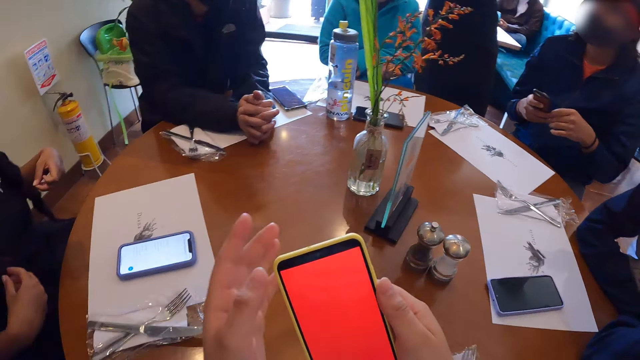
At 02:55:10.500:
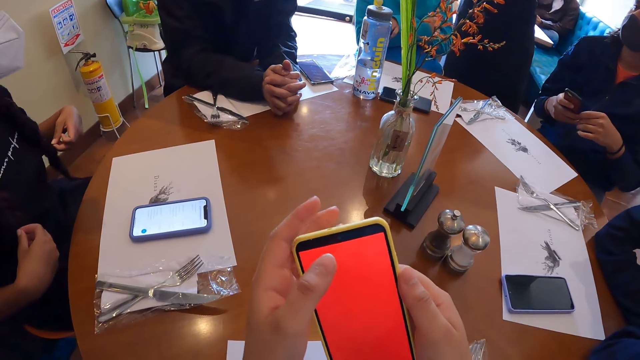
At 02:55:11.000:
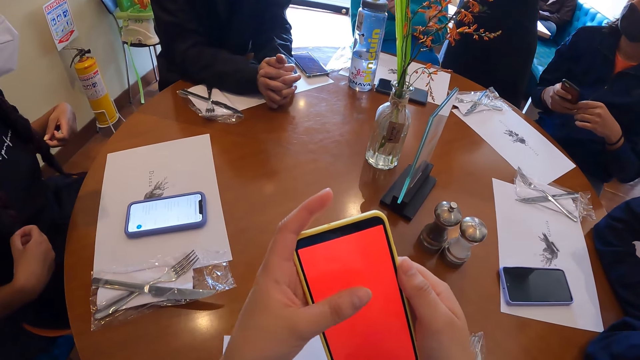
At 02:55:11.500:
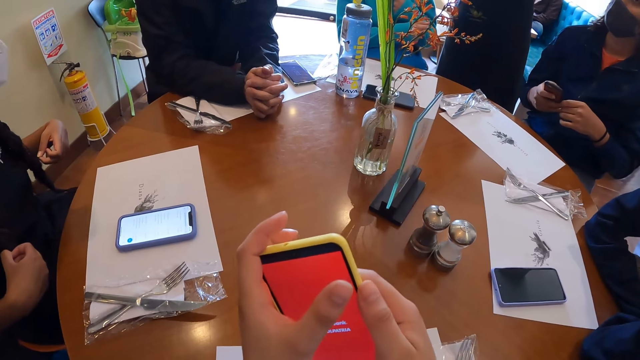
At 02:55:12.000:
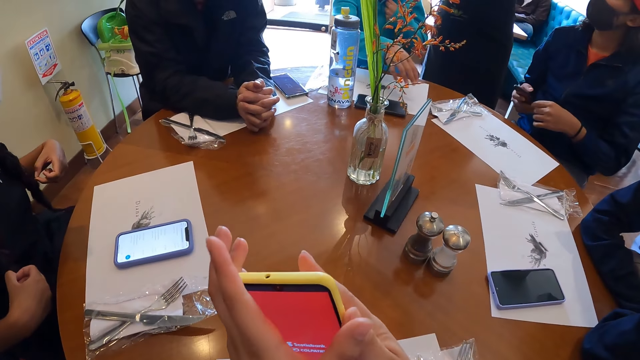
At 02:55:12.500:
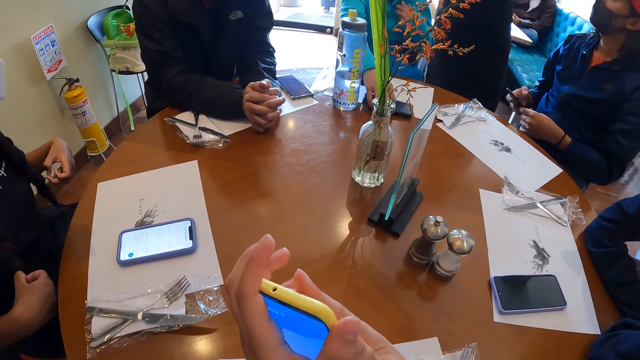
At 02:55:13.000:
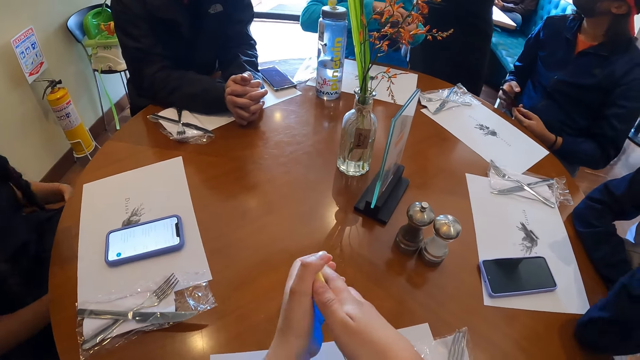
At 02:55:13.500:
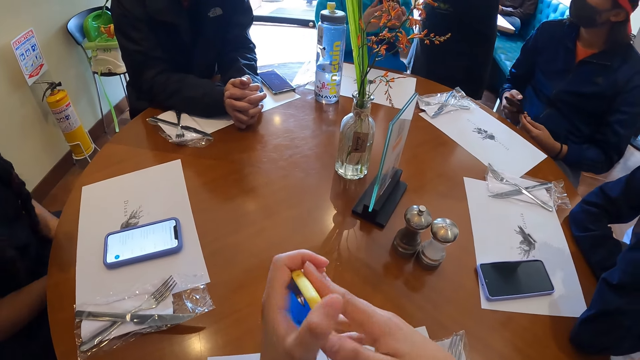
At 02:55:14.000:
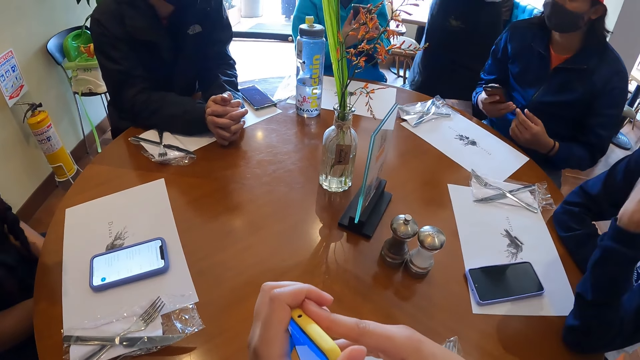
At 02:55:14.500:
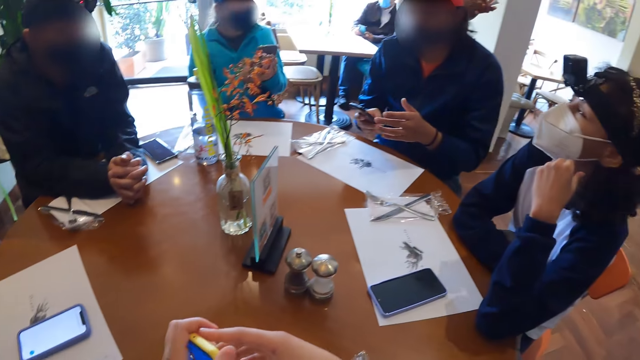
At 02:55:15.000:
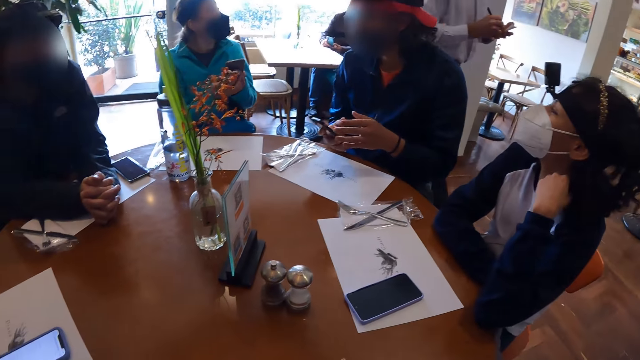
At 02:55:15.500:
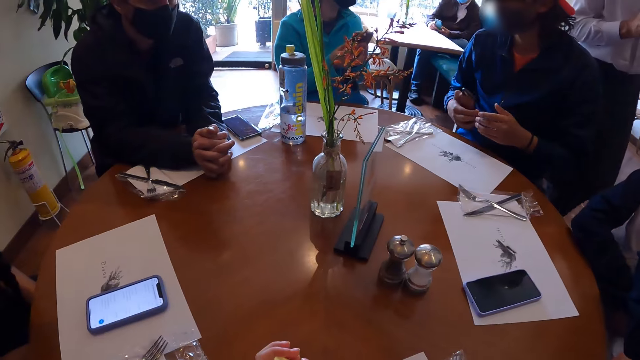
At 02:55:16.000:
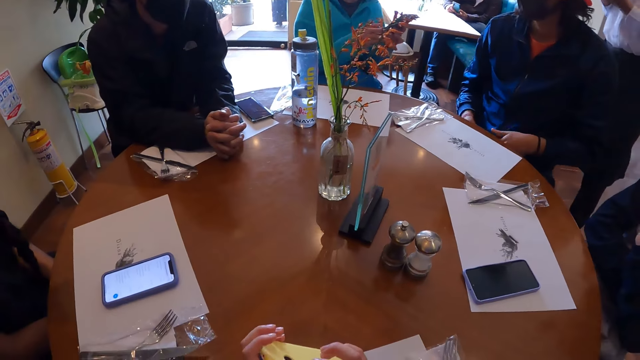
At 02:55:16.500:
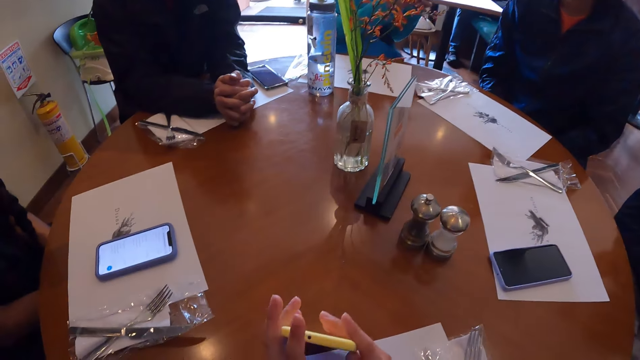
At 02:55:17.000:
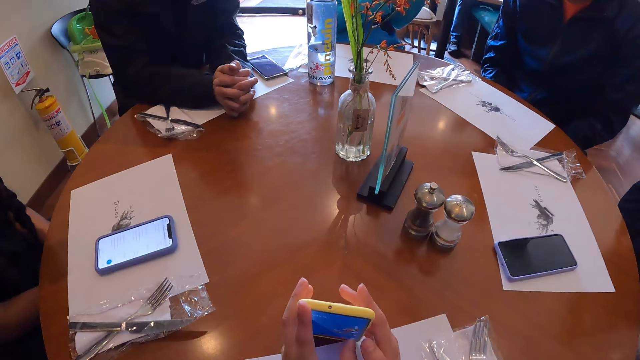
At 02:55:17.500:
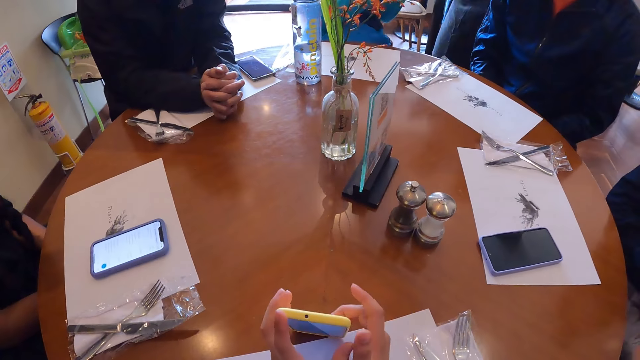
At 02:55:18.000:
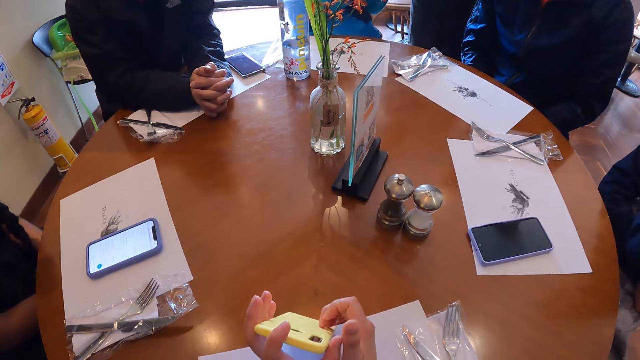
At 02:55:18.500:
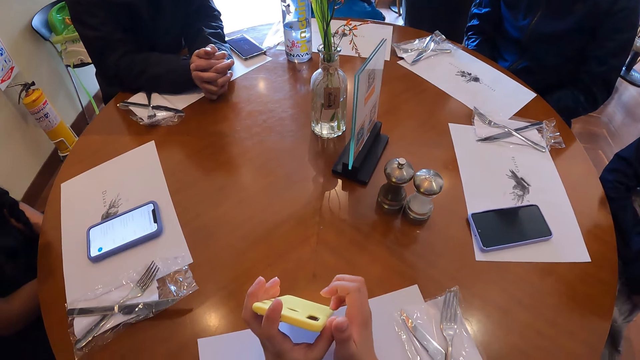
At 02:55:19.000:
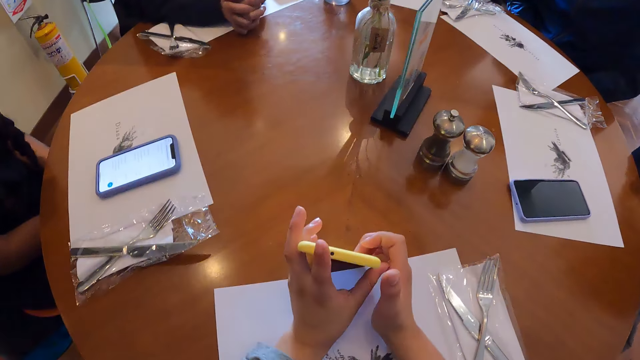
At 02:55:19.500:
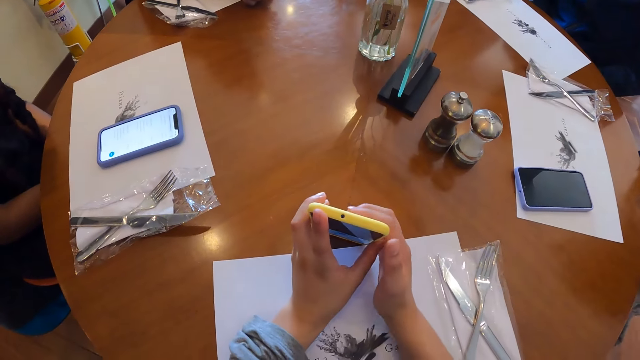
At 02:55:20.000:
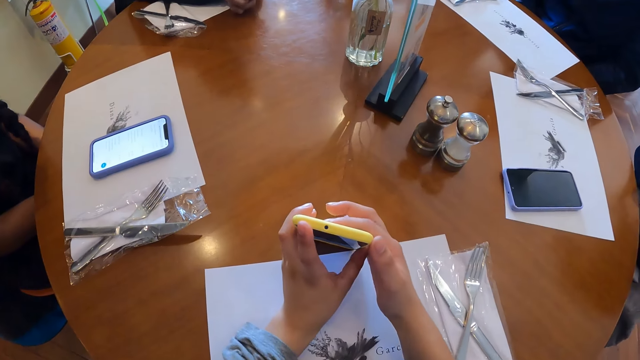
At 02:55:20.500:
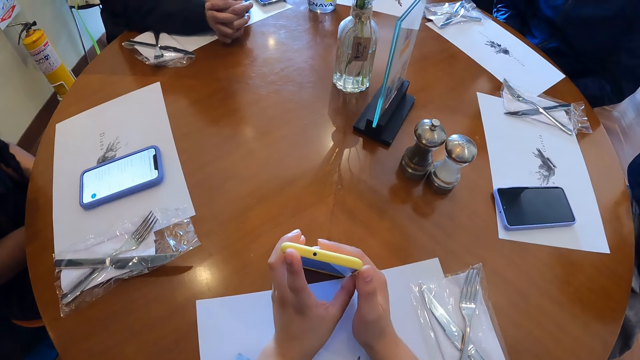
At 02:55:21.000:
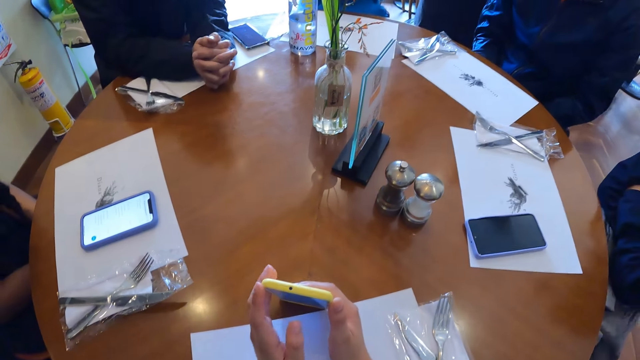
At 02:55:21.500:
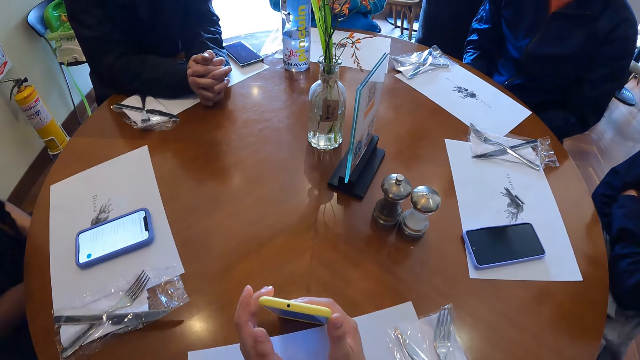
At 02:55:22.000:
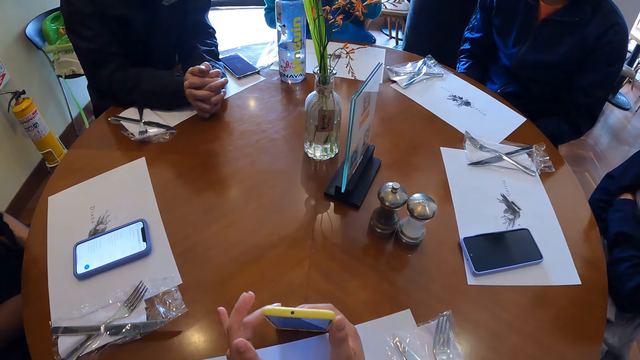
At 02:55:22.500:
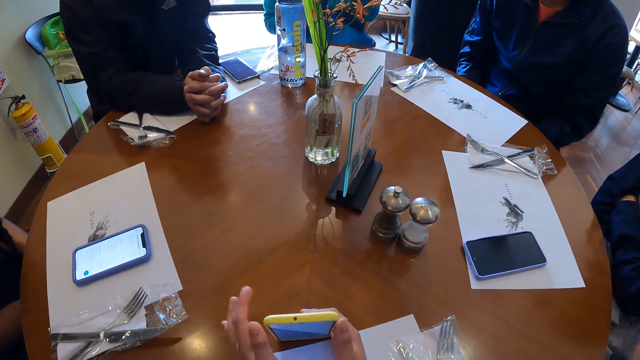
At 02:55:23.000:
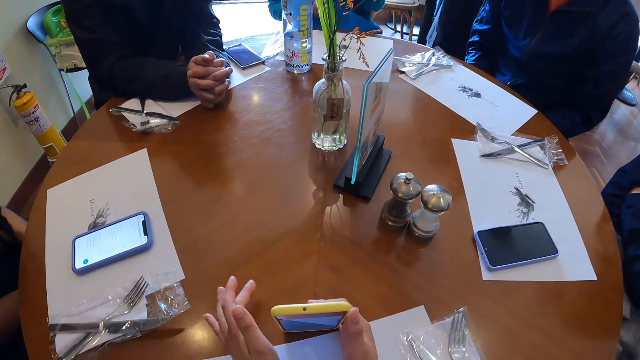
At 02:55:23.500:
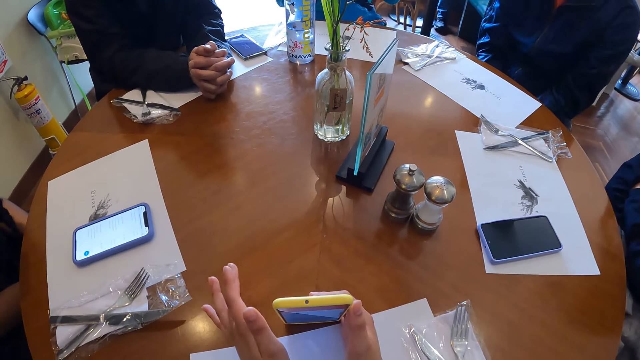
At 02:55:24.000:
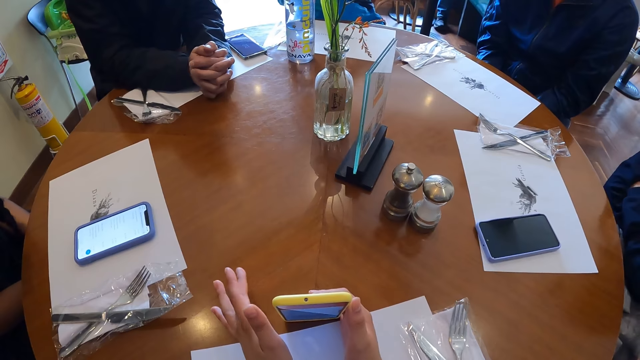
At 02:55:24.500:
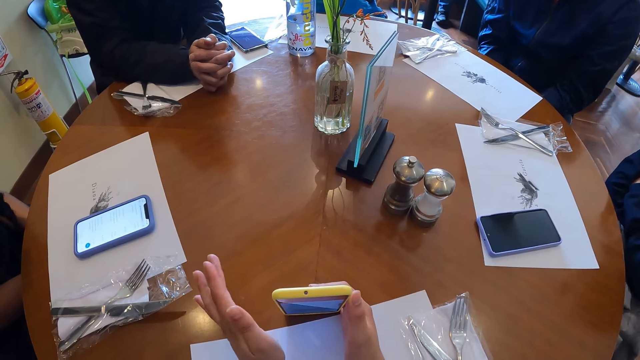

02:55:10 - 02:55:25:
A man picks up the phone on the table with his right hand. The man collects the phone from his right hand with his left hand. The camera wearer looks around the restaurant. She holds the phone on the table with both hands. She taps the phone in her left hand with her right hand fingers on the table. She taps the phone in her right hand with her left hand finger on the table.

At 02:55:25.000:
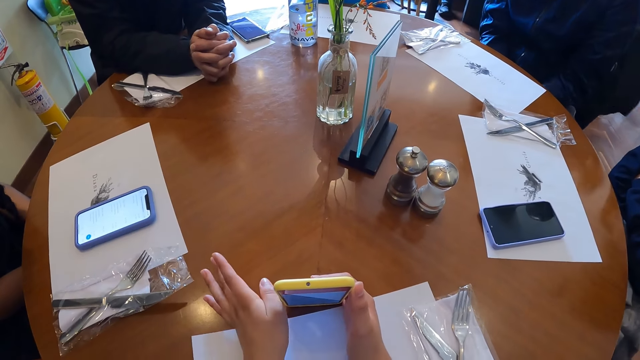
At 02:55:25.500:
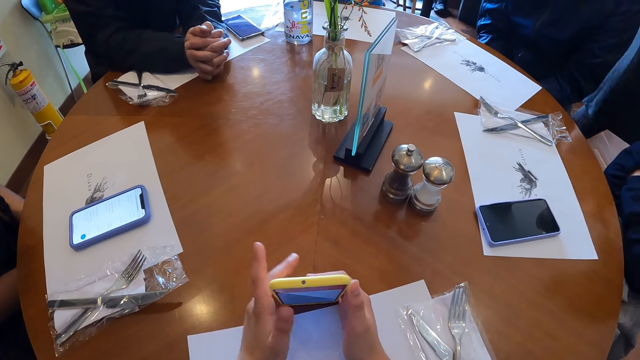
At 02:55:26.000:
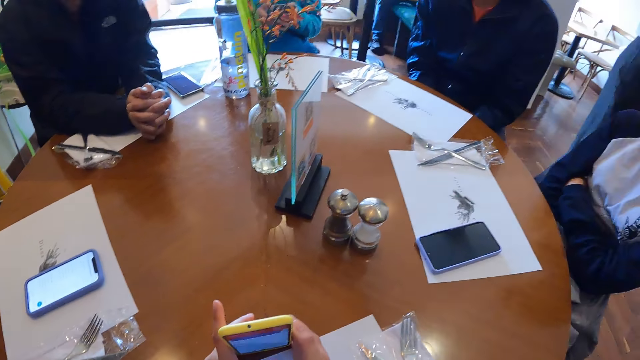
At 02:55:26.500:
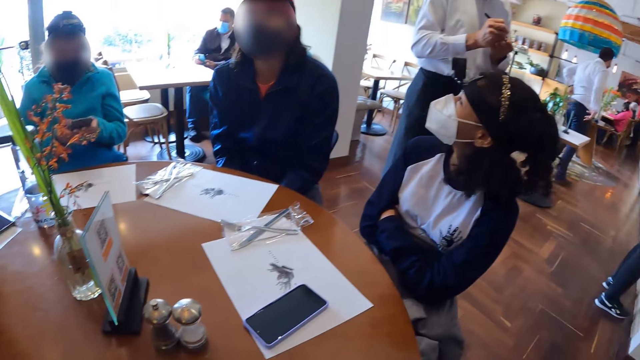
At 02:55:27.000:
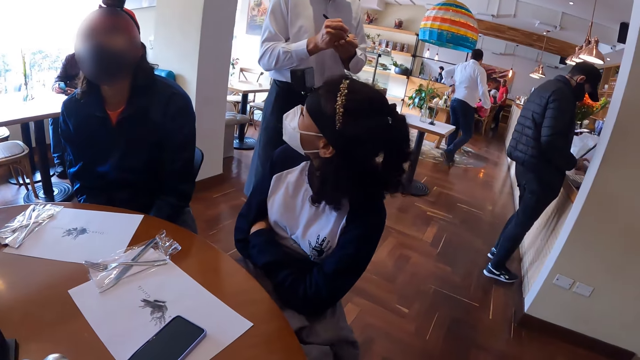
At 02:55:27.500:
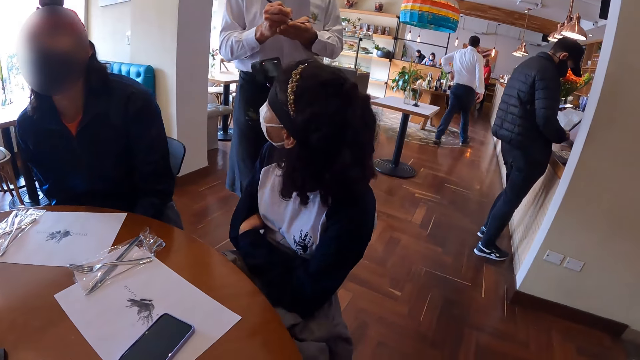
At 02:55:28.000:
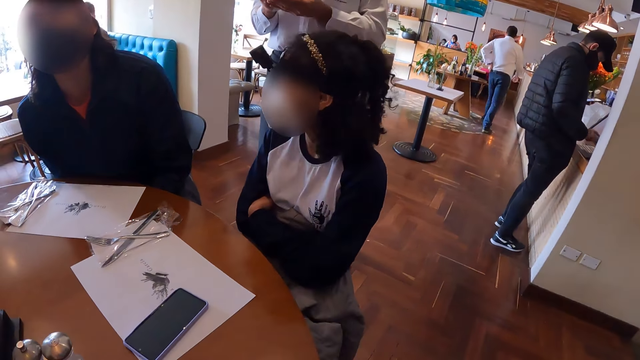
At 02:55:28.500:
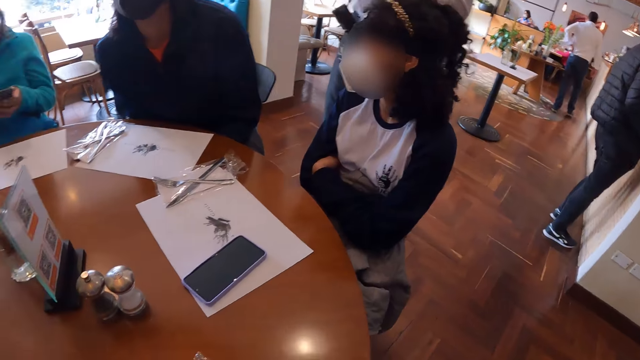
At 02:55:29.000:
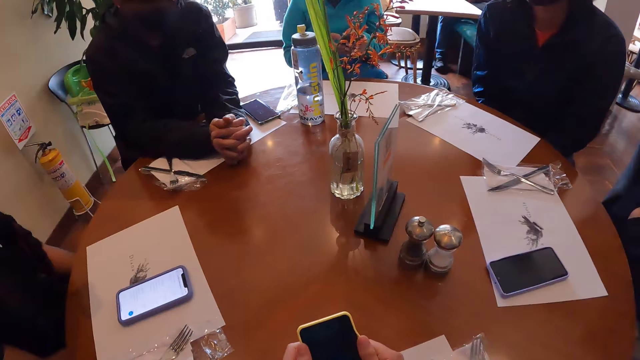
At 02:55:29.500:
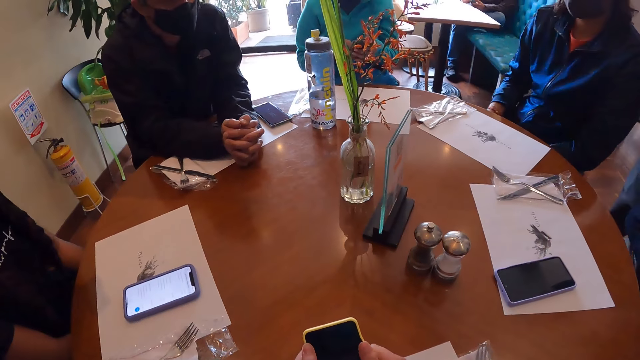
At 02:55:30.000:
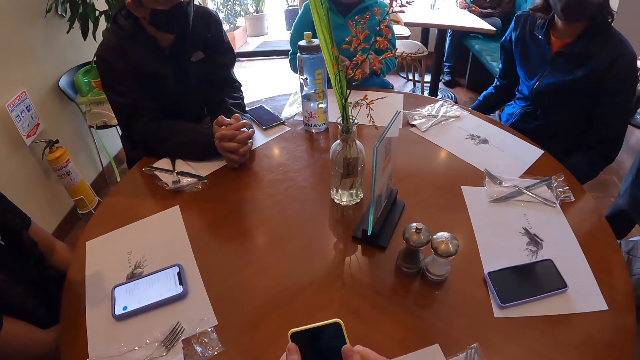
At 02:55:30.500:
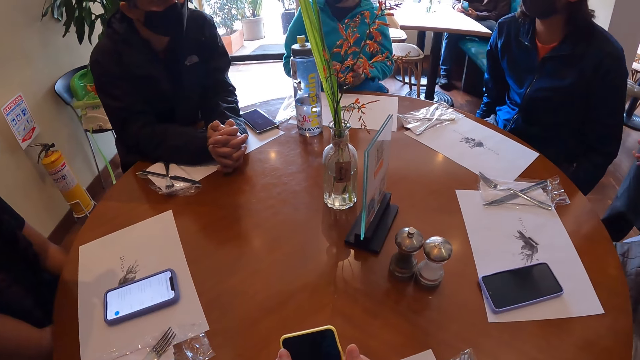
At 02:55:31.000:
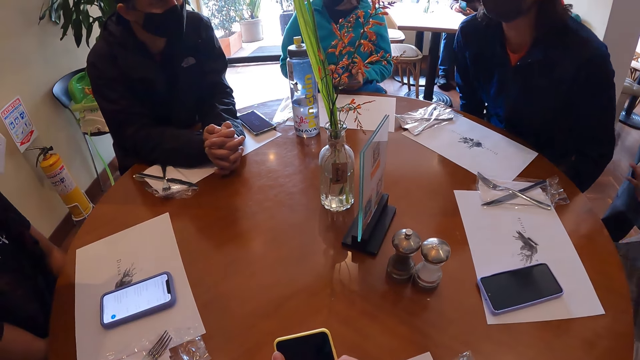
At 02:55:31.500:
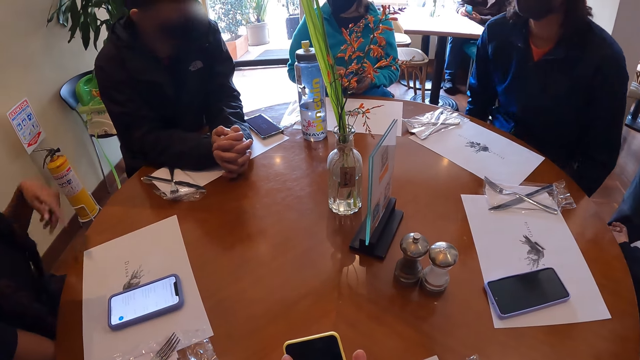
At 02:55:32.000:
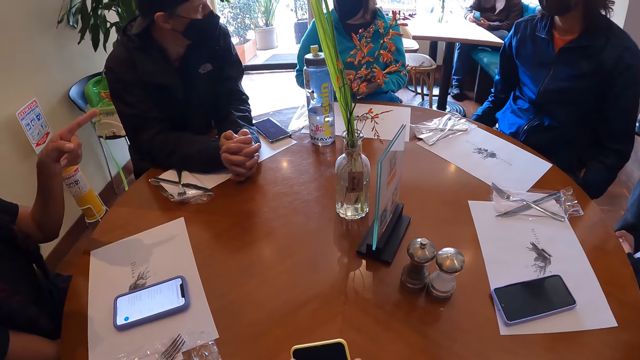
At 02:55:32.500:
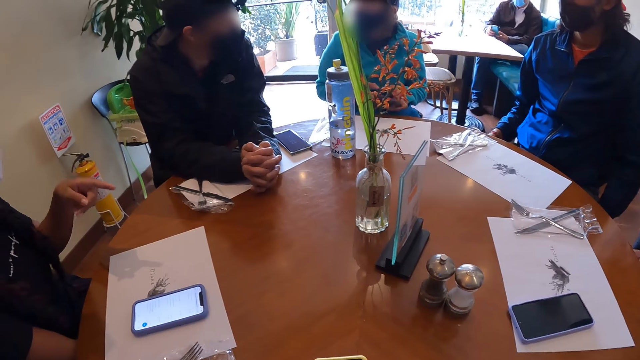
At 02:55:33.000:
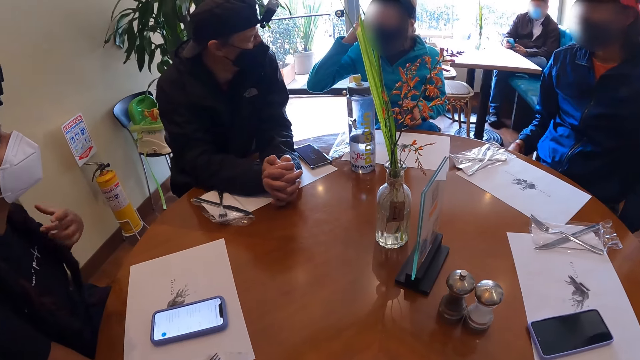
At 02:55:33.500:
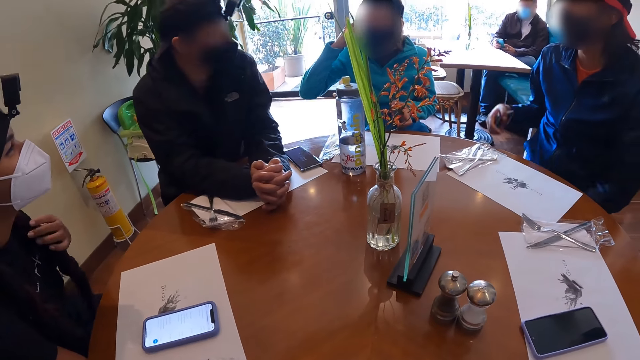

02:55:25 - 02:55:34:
The camera wearer looks around the restaurant. A waiter takes the order from the camera wearer, a man and a woman at the table. The waiter writes down the orders in a jotter in his left hand with a pen in his right hand. The camera wearer stares at the people. The man adjusts a seat with both hands. Another woman points her left hand to the man at the table.
